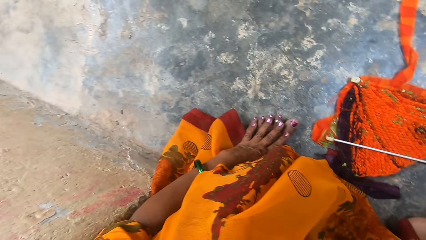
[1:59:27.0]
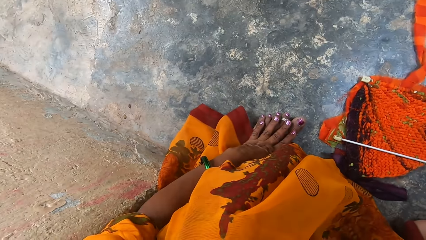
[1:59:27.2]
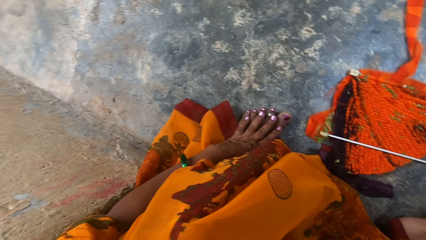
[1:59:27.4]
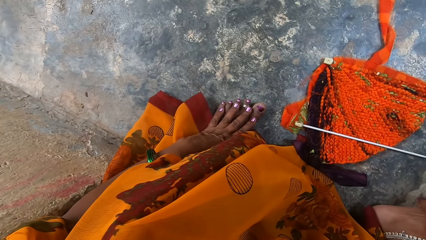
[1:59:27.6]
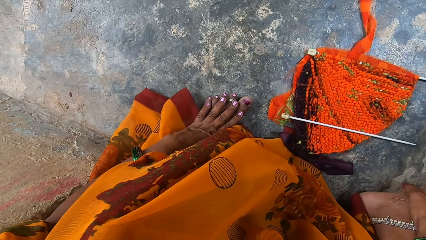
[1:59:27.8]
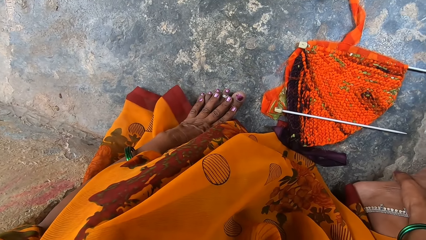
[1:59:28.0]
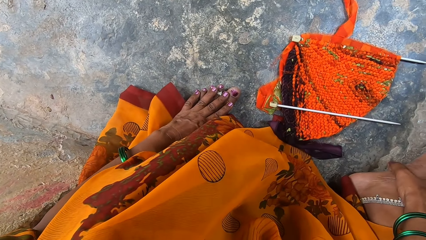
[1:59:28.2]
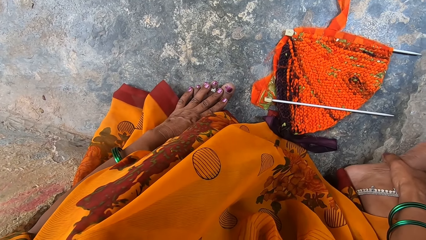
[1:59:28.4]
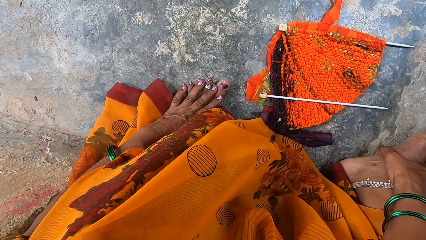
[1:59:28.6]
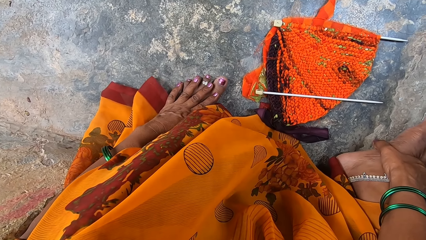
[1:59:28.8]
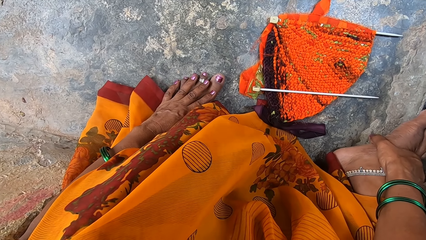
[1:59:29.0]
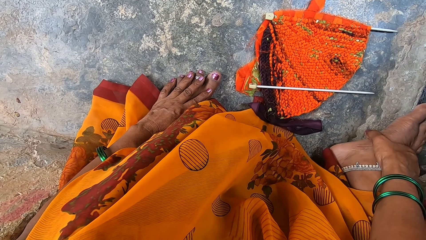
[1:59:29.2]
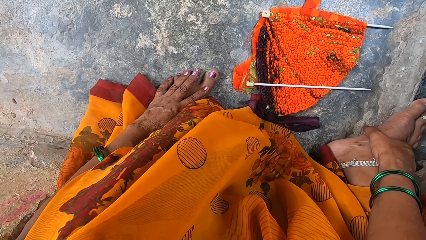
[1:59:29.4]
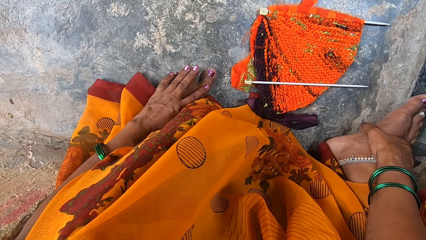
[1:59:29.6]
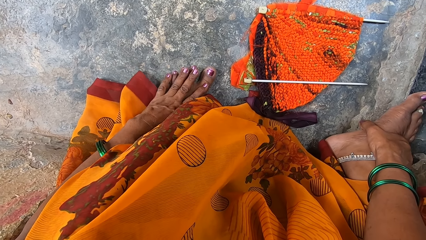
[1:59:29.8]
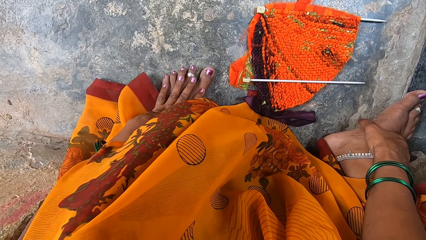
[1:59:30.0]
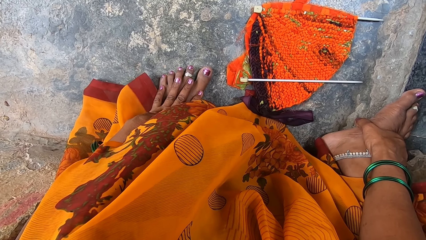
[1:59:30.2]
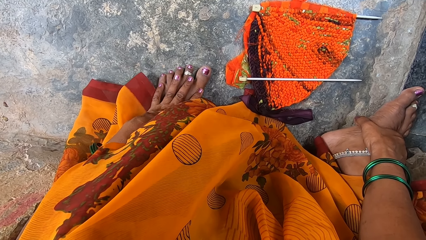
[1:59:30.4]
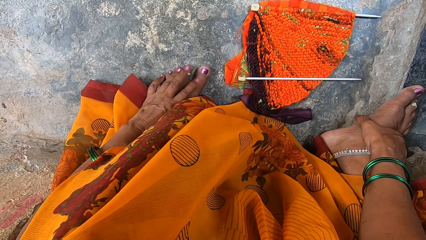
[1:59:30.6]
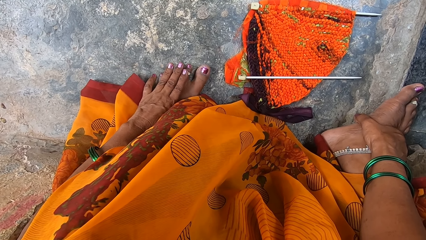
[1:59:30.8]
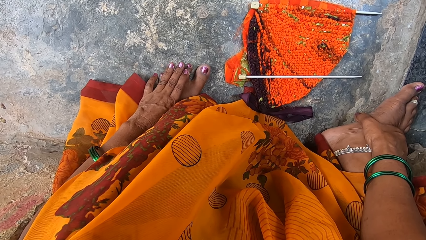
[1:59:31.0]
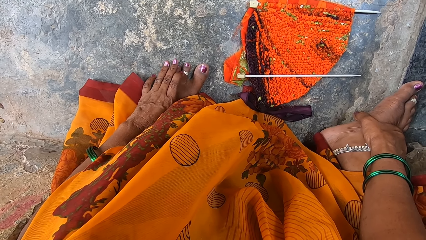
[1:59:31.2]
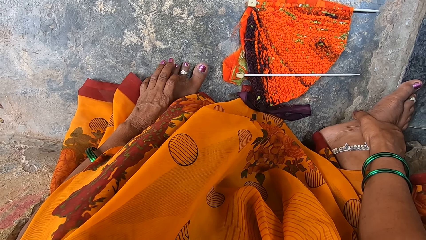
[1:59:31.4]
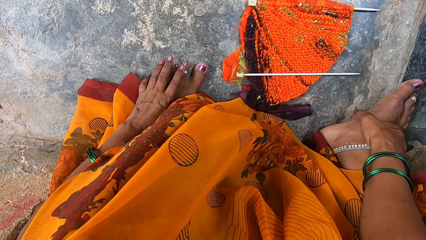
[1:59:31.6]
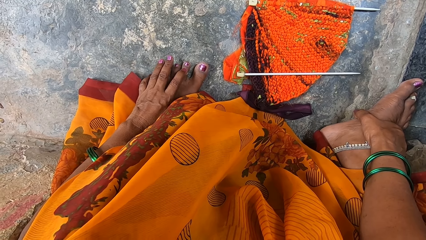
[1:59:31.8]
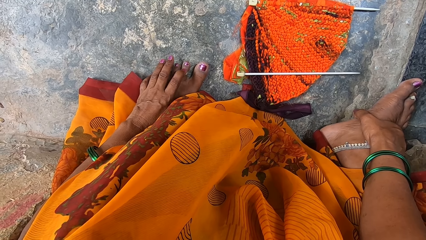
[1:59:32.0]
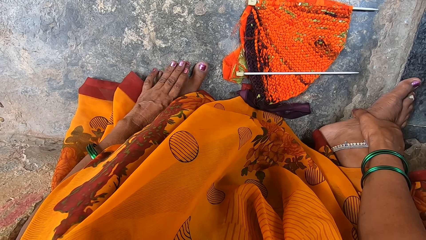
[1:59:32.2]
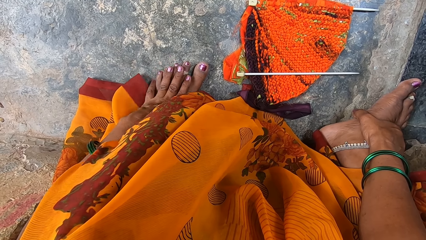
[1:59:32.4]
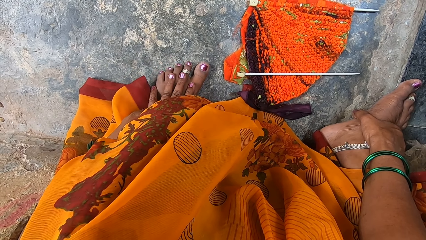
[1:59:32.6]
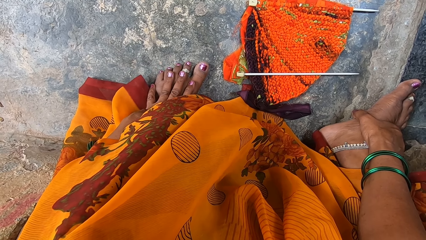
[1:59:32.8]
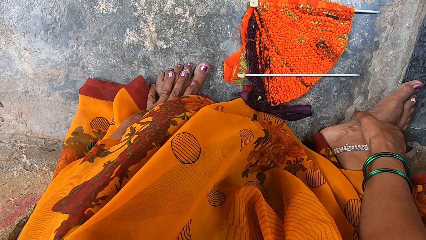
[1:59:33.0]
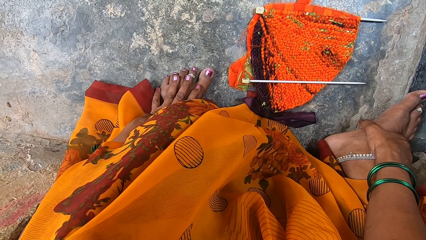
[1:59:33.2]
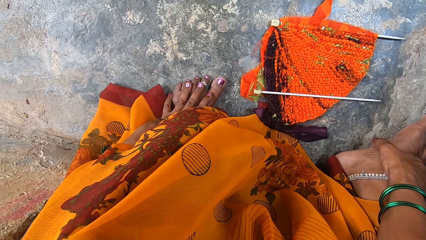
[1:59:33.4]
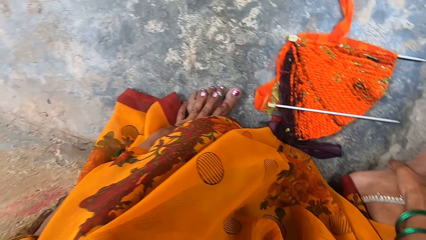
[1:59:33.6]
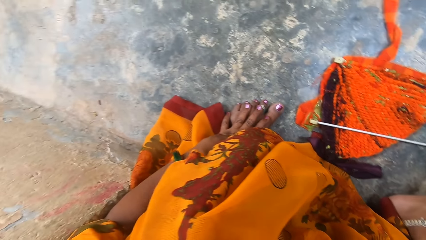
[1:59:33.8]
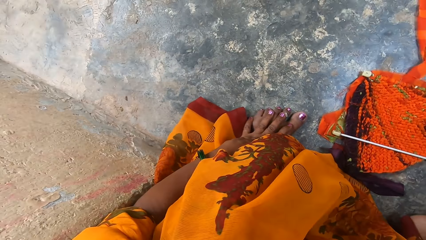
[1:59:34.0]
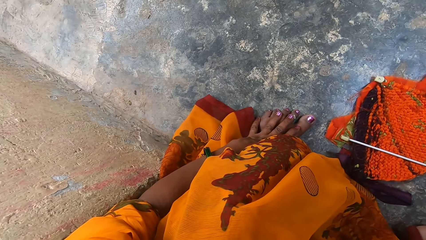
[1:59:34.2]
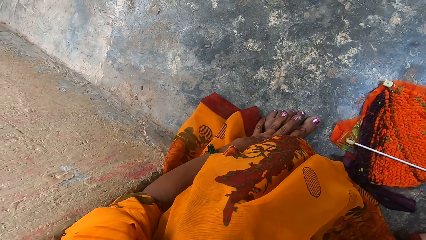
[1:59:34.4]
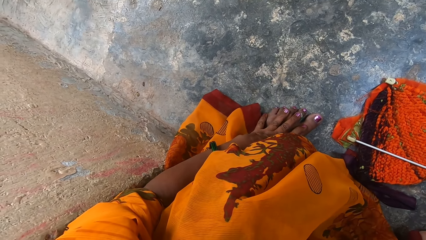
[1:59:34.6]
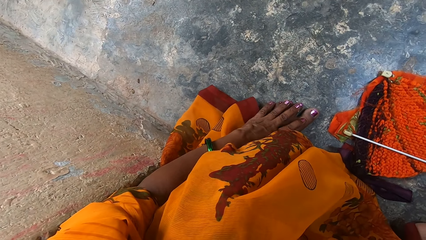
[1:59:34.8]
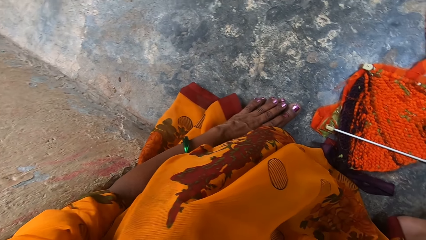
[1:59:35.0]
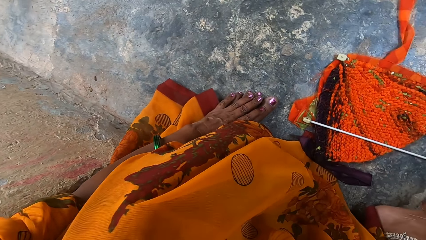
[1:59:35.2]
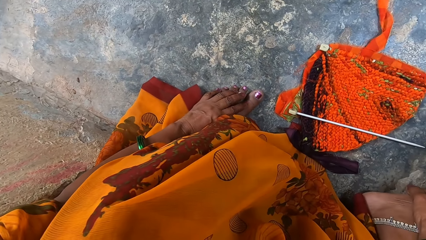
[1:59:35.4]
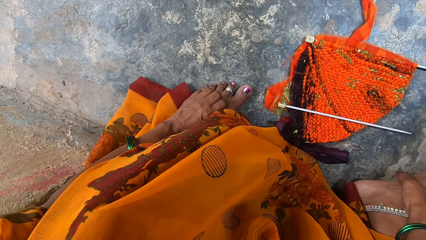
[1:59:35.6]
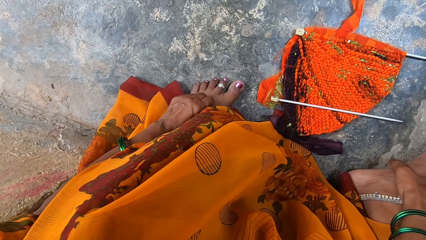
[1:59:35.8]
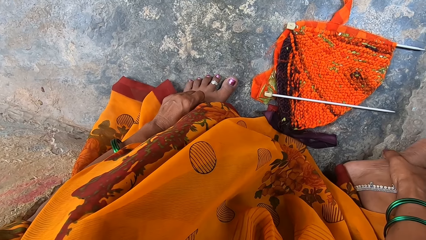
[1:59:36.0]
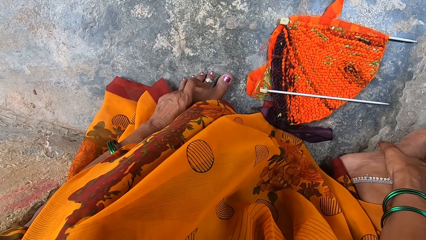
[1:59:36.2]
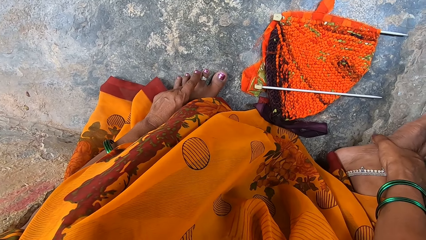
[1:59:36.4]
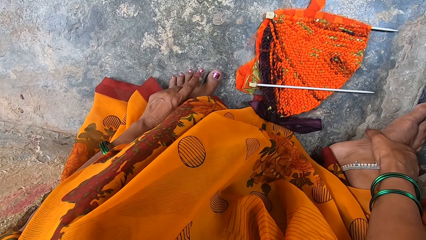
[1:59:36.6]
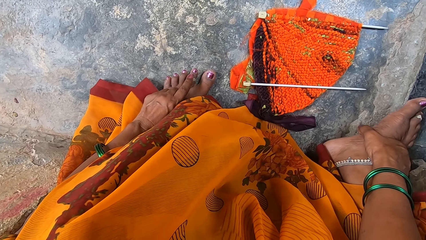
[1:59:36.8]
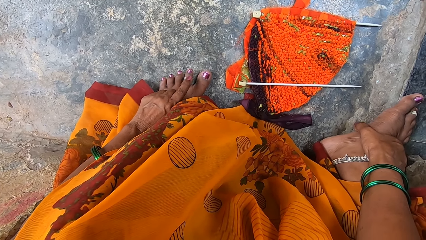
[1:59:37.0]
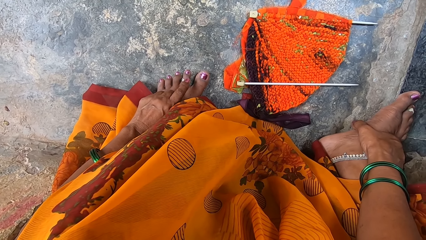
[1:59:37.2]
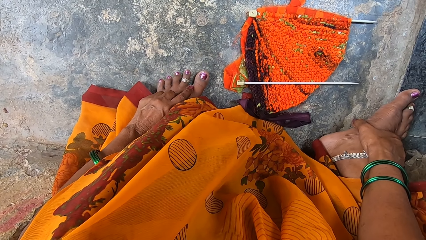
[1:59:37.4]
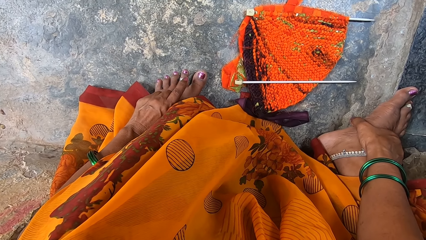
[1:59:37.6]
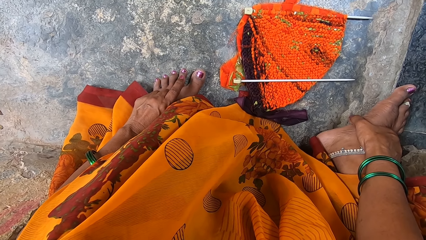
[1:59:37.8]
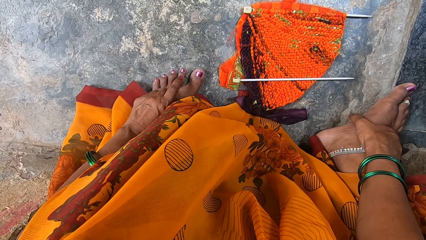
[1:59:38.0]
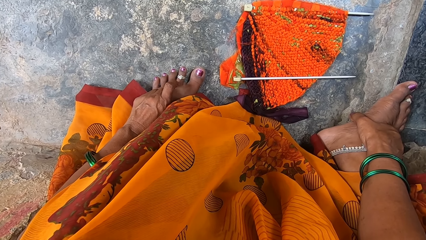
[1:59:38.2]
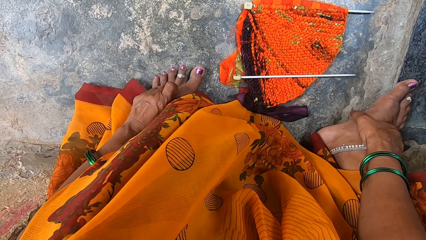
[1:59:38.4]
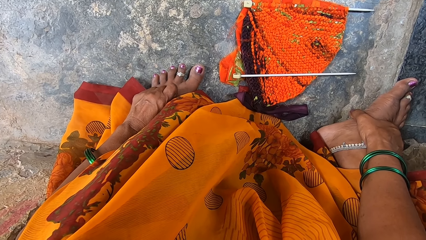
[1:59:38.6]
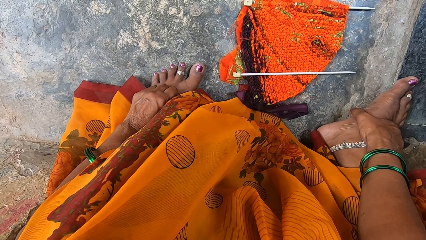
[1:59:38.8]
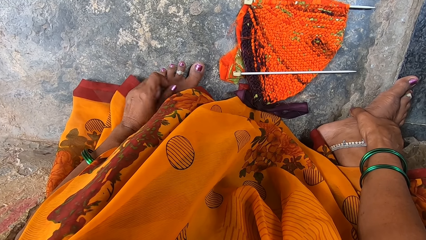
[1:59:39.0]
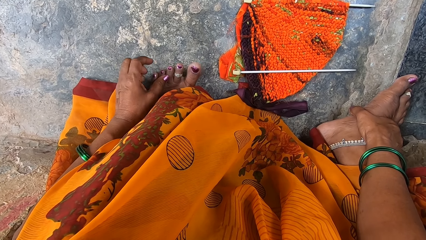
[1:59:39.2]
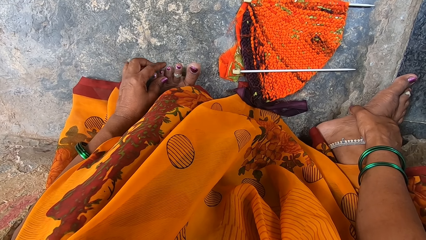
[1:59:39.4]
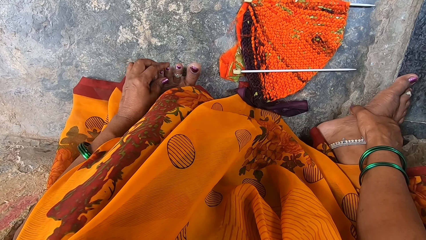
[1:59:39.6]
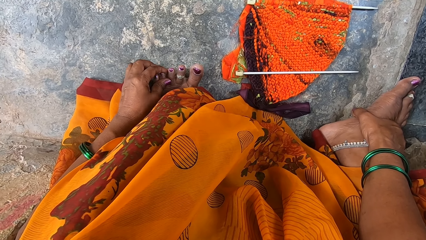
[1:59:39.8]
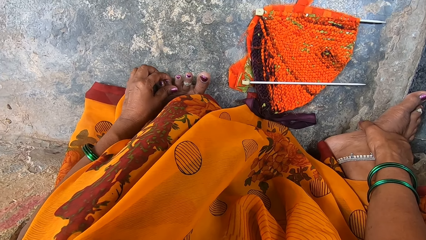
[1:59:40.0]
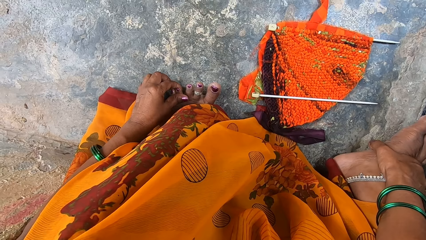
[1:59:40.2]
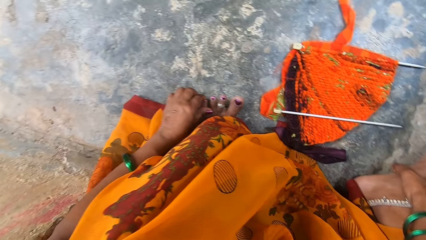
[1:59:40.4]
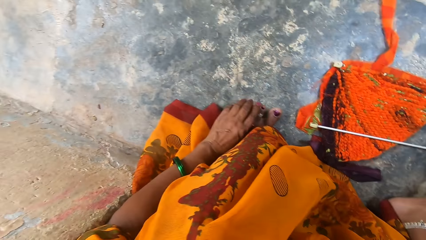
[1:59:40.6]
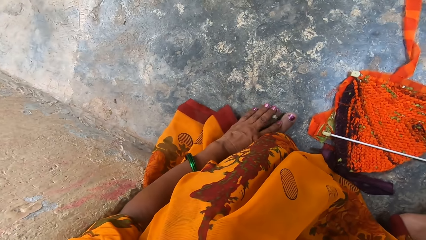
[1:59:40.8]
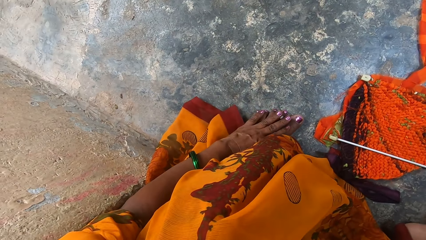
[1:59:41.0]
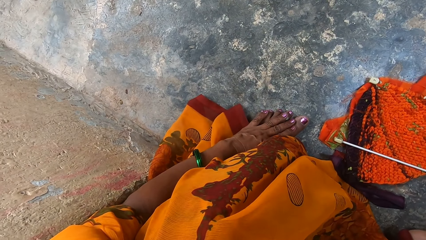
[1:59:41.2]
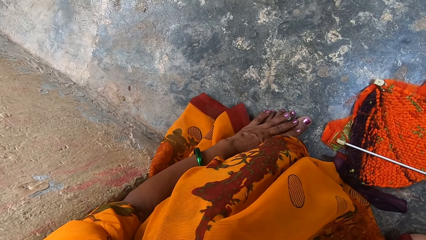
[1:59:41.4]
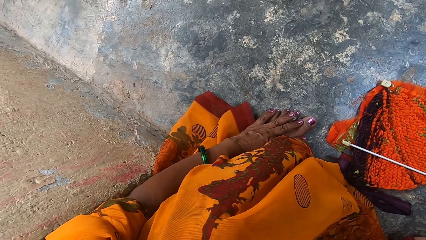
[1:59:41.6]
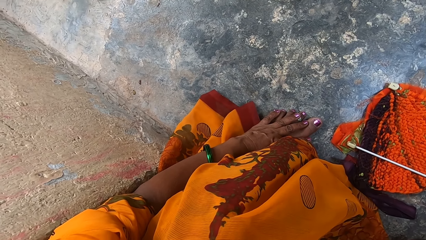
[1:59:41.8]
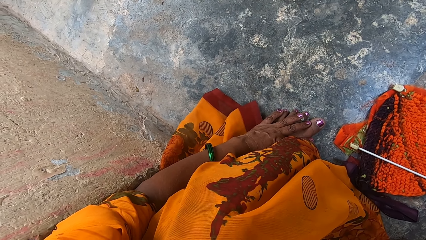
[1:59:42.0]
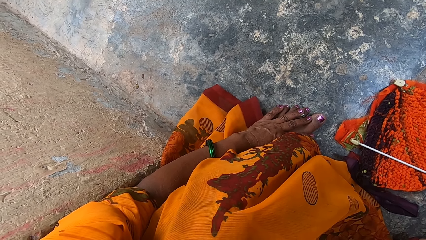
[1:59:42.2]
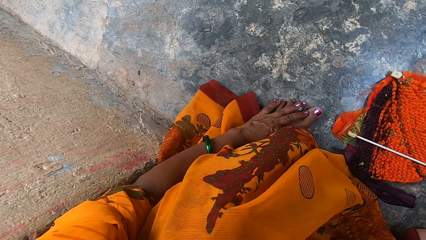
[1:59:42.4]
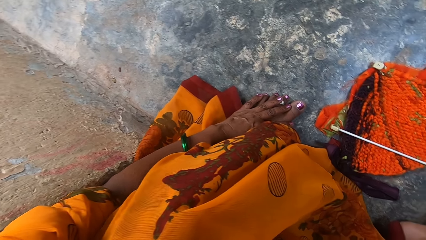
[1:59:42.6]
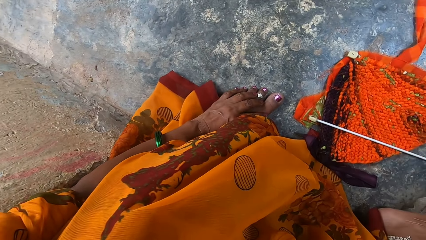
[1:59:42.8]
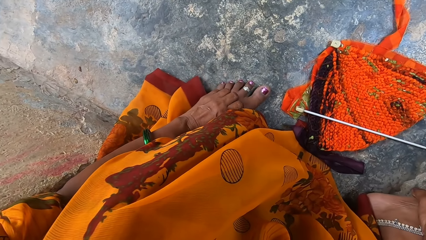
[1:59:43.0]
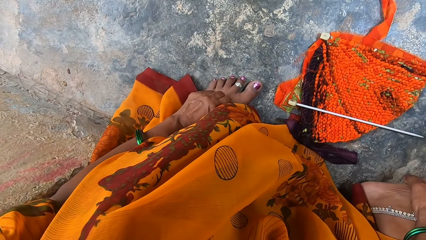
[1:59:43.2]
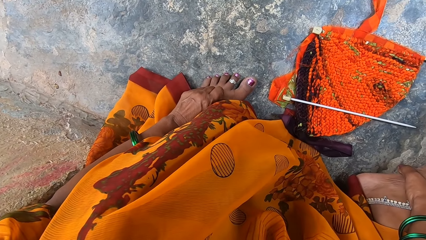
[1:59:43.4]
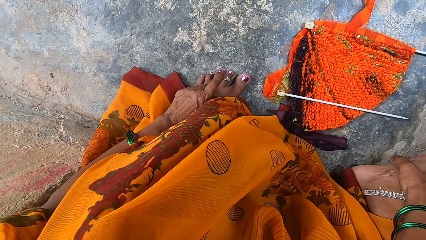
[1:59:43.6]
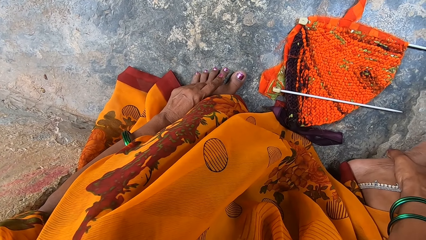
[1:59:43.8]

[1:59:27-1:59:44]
The camera wearer looks around. She touches a ring on her toe. She looks around. She touches the ring on her toe. She raises her toes. She holds her toe. She touches her toes.
